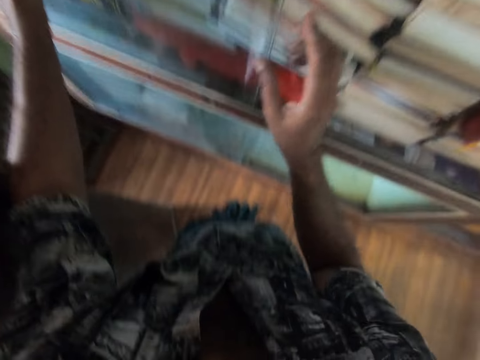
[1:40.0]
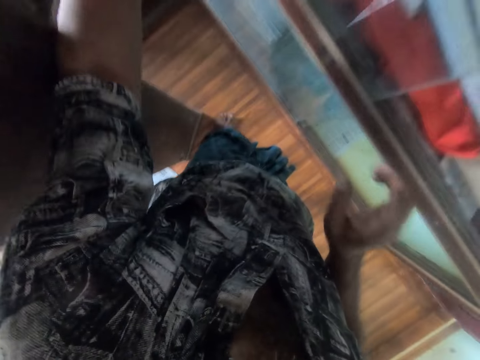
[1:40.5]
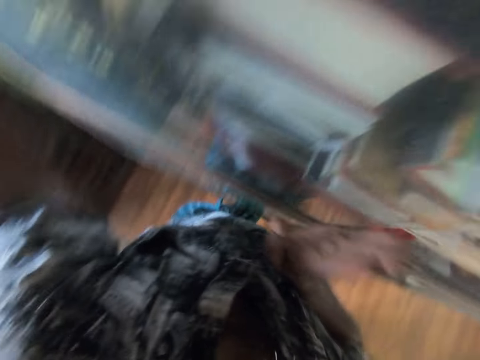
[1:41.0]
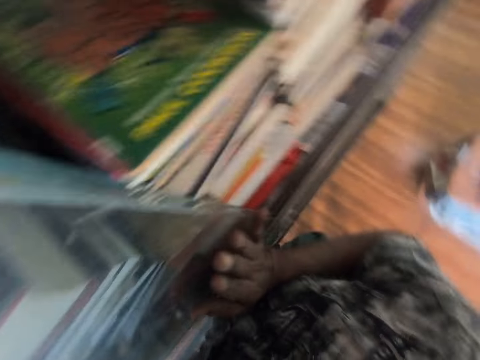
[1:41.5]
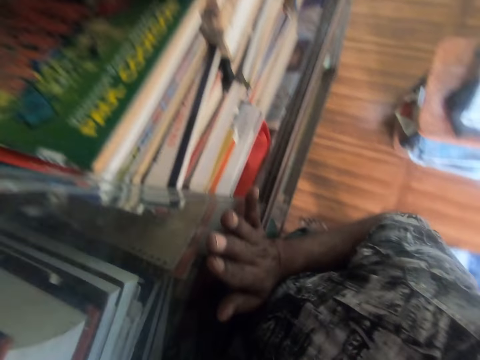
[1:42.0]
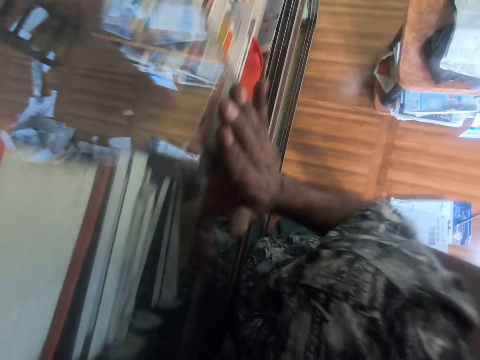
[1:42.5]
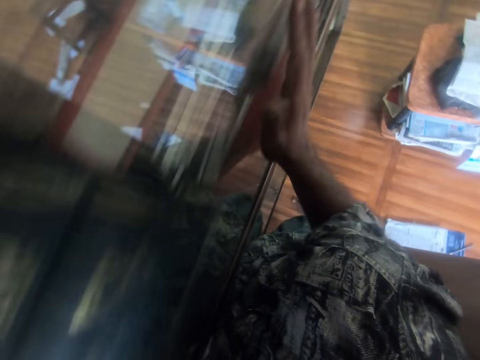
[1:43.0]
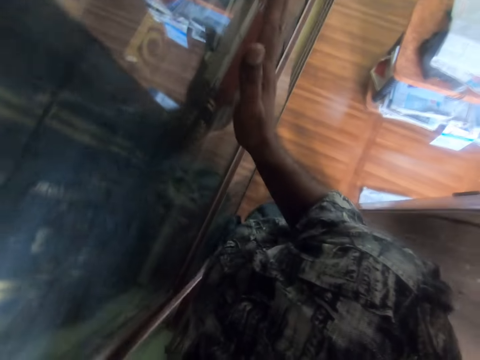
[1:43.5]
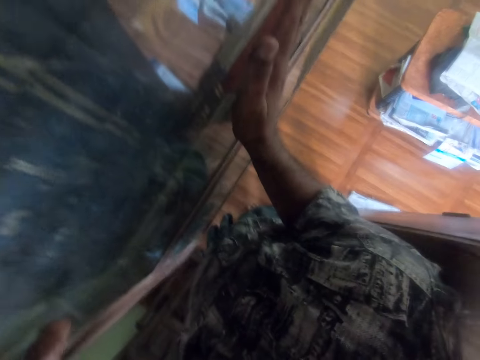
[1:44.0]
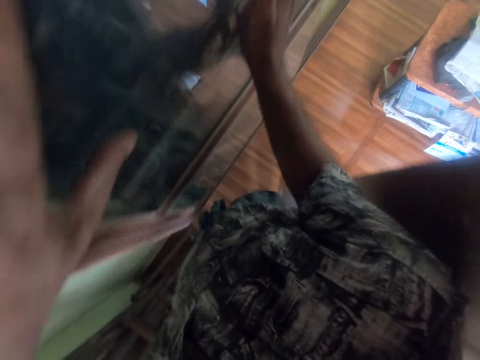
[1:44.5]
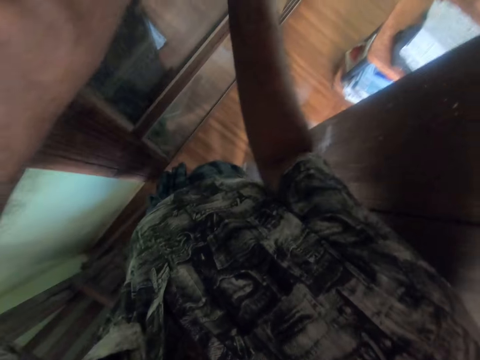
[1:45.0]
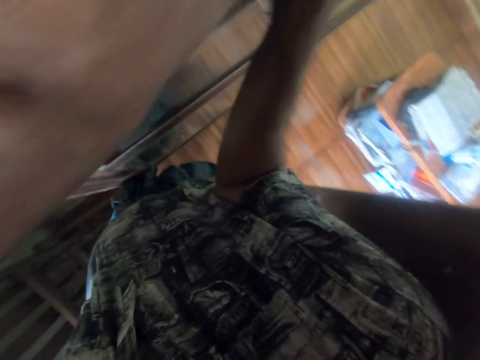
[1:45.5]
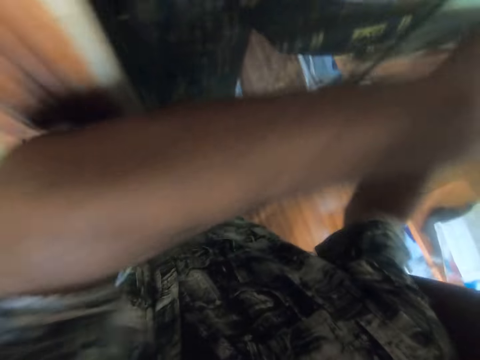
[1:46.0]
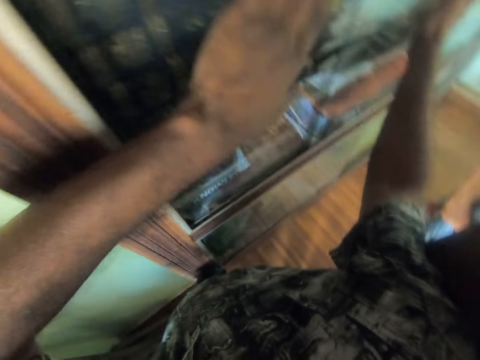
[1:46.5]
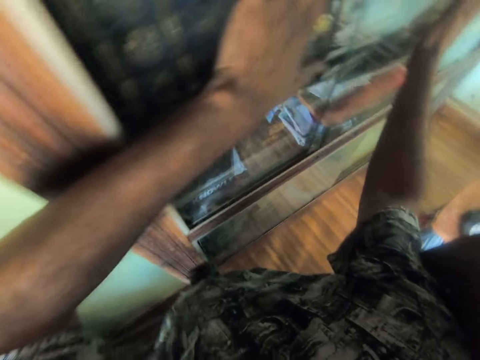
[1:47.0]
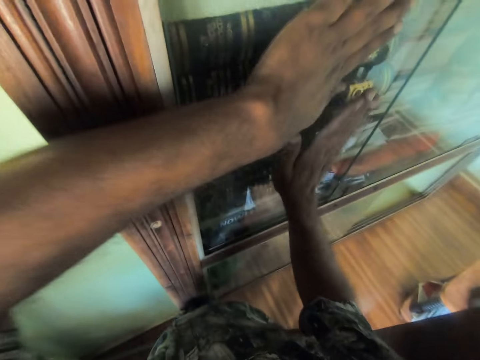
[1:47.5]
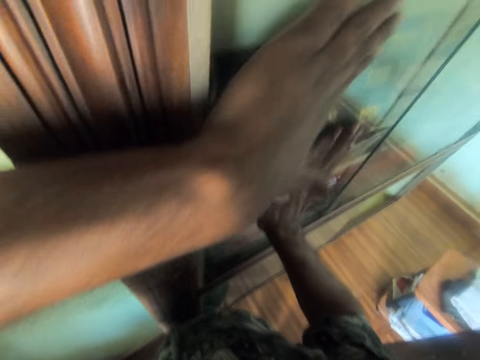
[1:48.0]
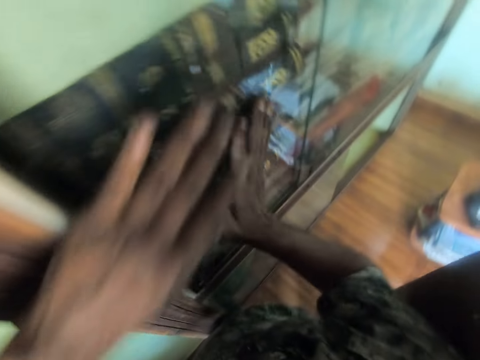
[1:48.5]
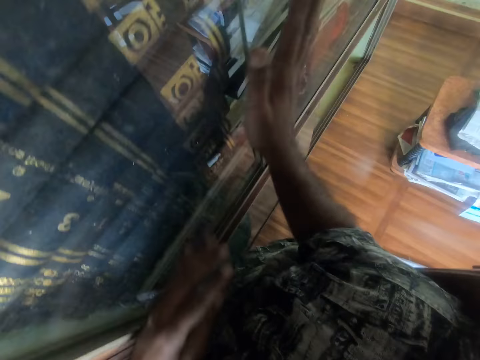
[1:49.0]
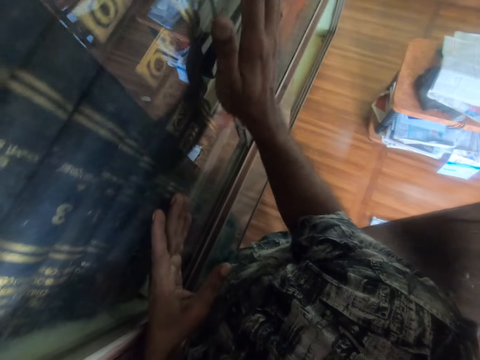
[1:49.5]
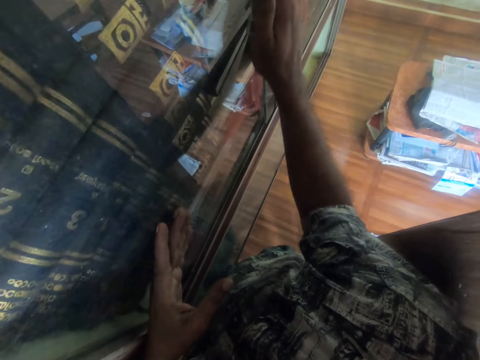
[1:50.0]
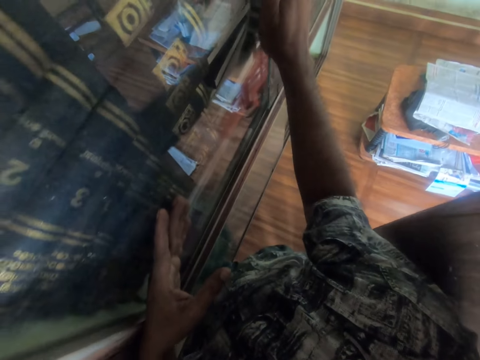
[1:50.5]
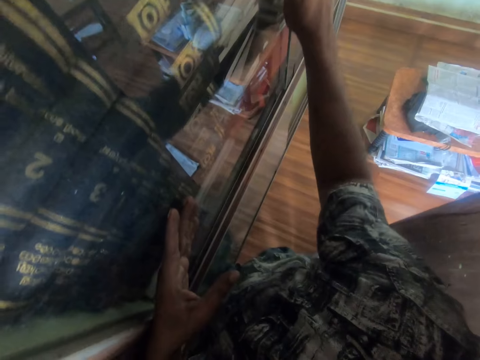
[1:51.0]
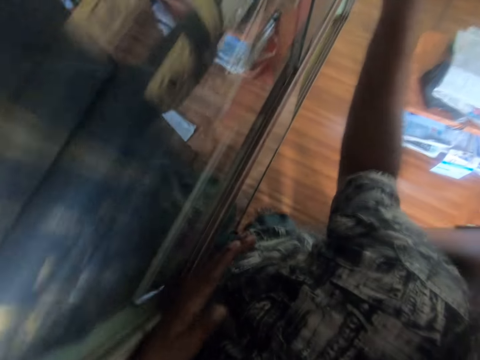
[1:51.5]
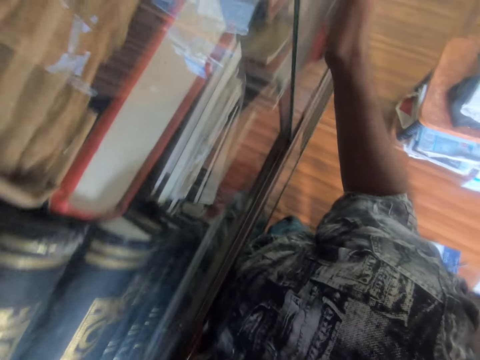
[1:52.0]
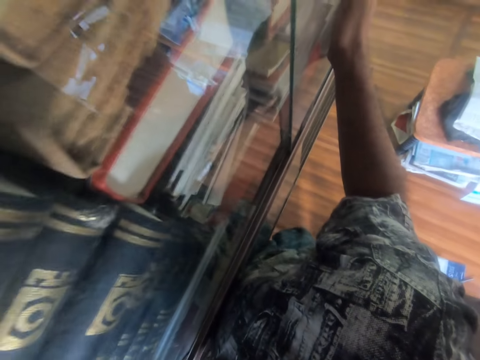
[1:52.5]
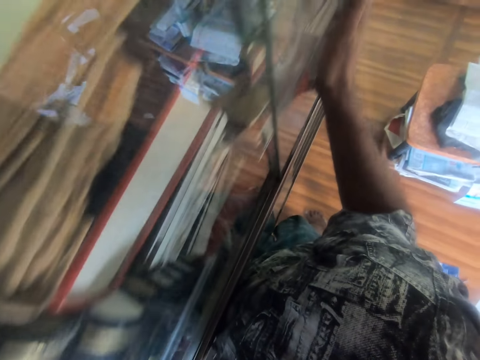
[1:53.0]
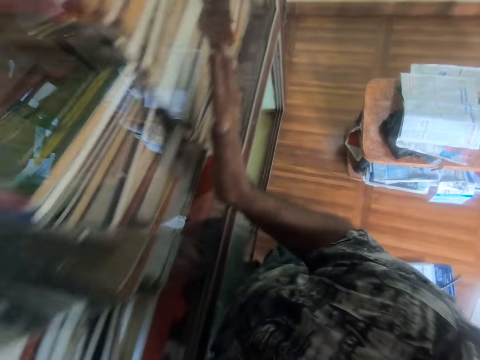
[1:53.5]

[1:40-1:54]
The camera wearer moves the glass on the shelf with his hands.

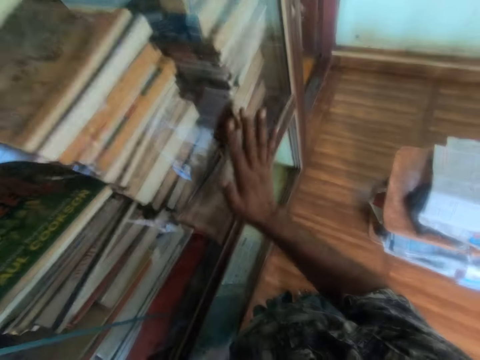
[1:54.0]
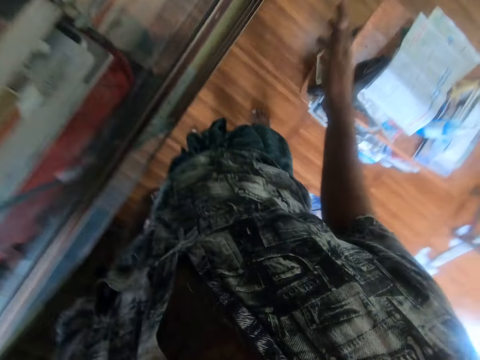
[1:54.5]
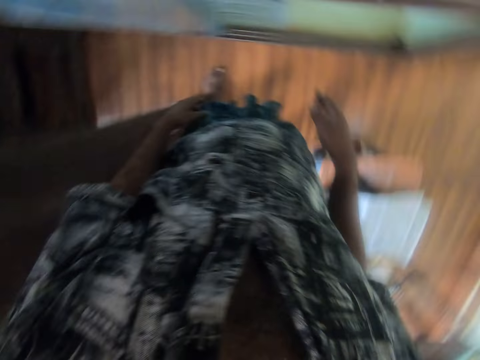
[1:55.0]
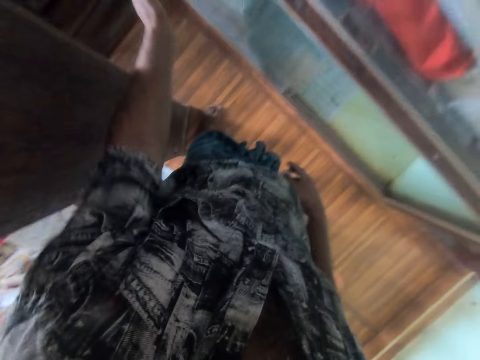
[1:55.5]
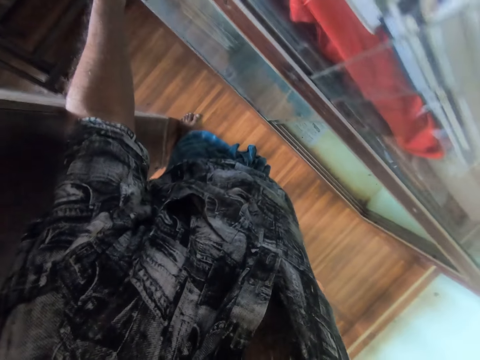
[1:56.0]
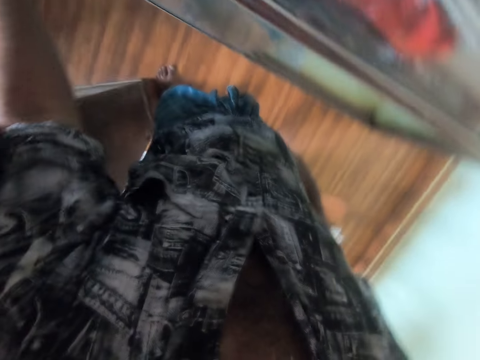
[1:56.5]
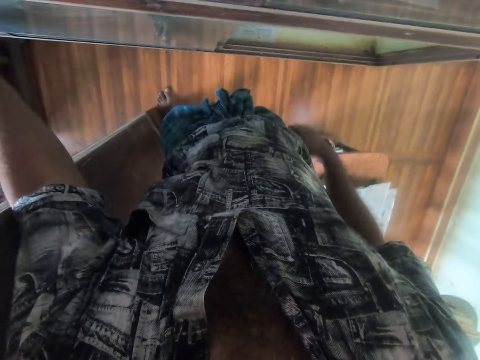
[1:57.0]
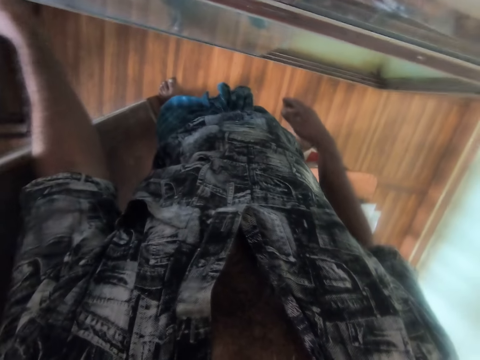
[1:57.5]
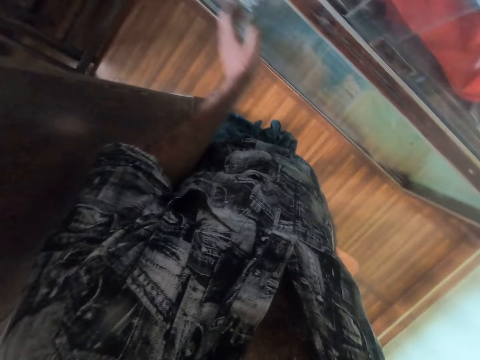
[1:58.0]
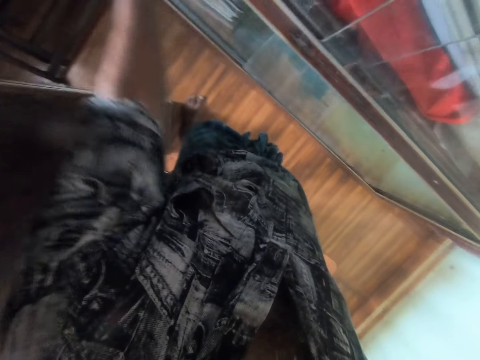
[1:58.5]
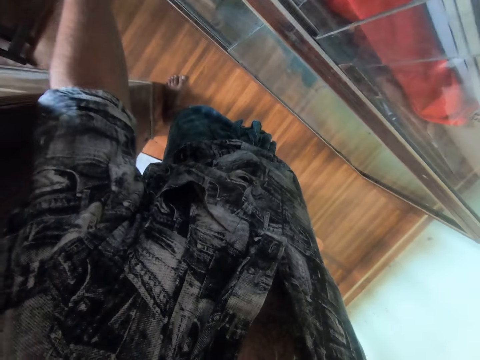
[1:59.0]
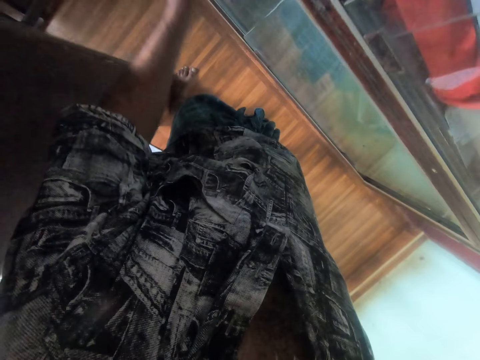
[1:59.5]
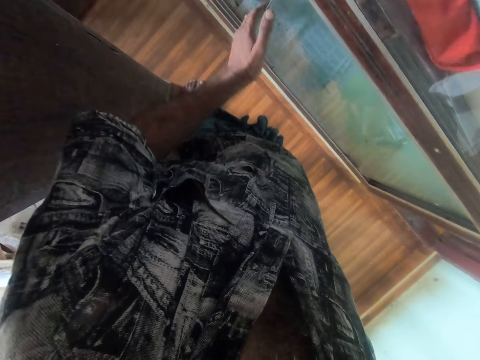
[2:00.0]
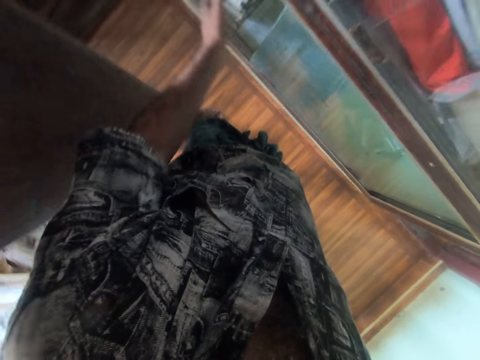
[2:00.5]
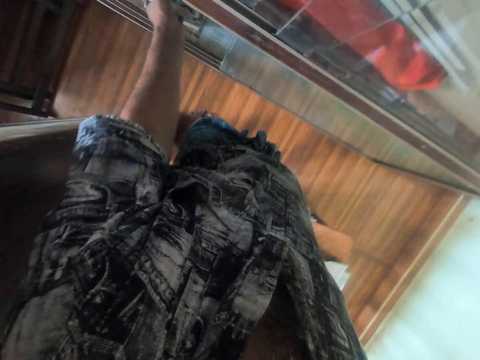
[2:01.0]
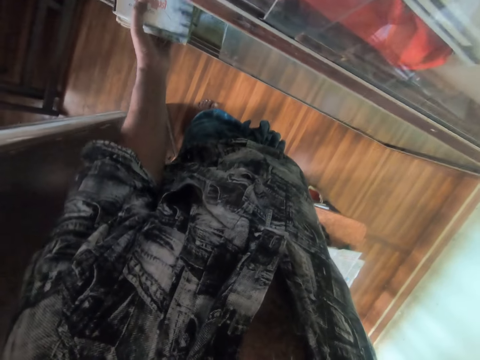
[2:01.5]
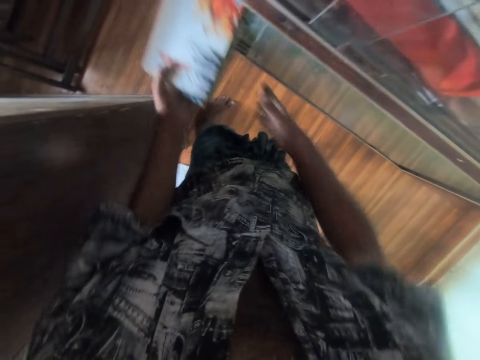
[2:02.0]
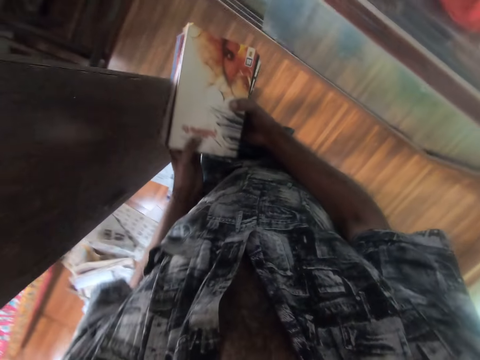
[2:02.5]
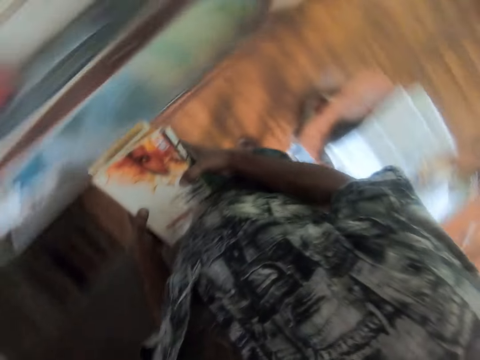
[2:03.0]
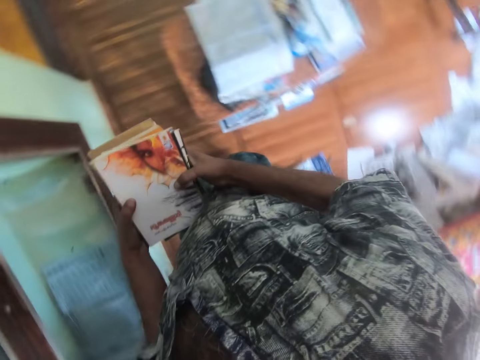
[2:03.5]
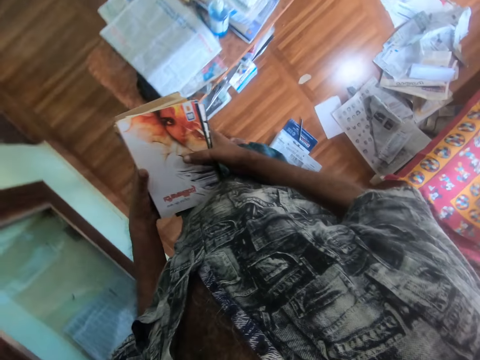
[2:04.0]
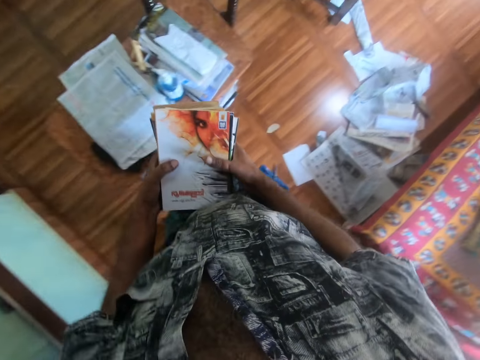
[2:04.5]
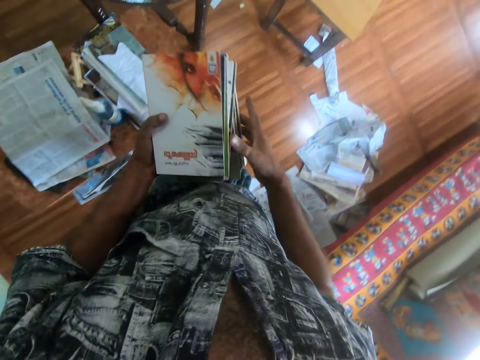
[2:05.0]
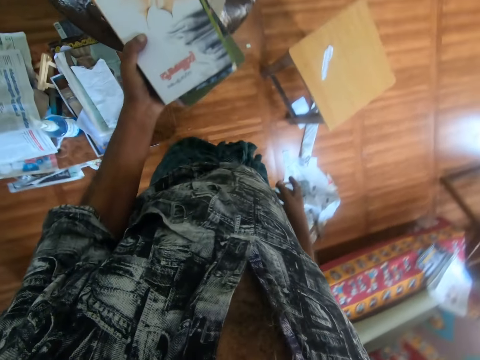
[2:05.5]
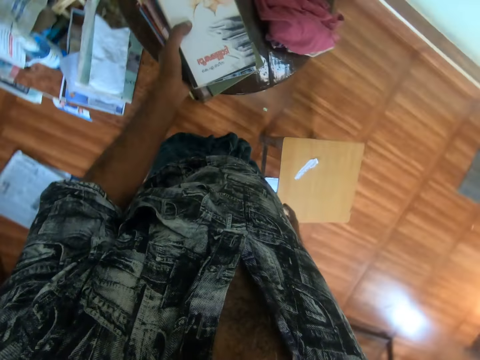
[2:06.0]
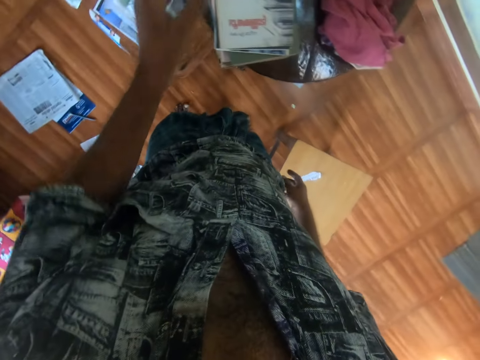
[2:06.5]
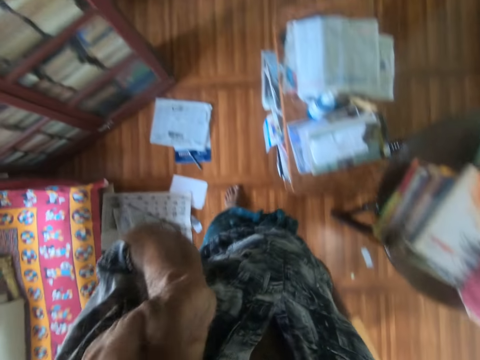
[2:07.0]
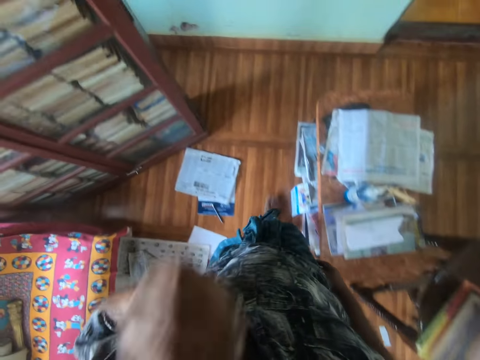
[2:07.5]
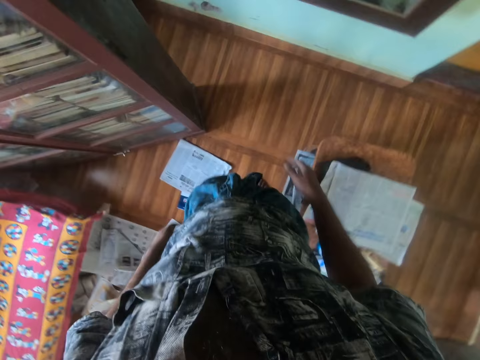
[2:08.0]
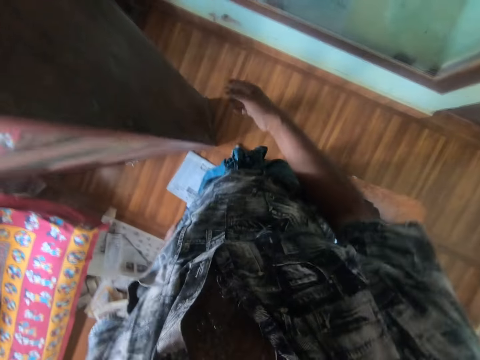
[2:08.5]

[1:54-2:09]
The camera wearer moves the glass on the shelf with his left hand. He picks up some books on the shelf with his right hand. He places his right hand on the books in his left hand. He holds the books with hands. He places the books in his left hand on the table. He raises his left hand to his face. He scratches his face with a hand.
